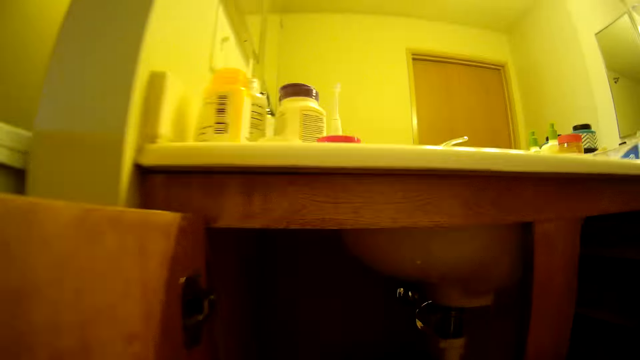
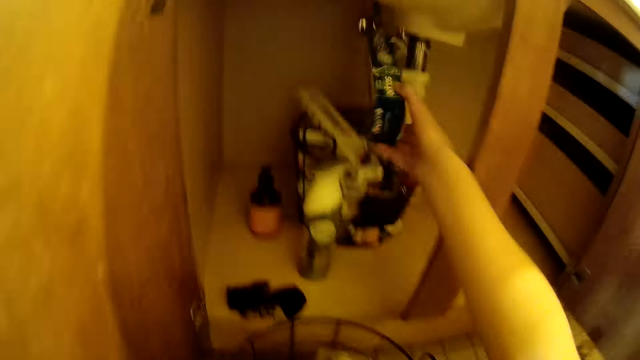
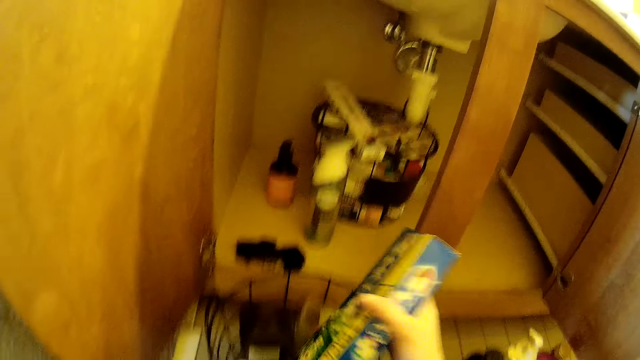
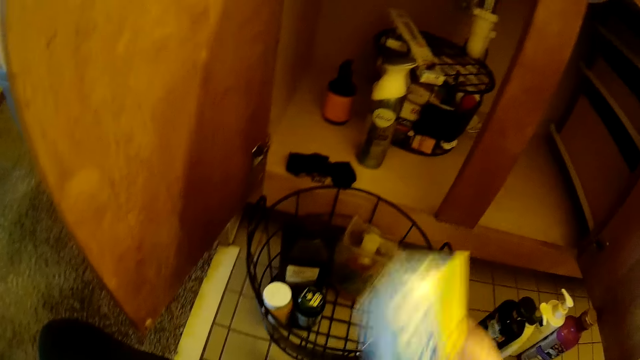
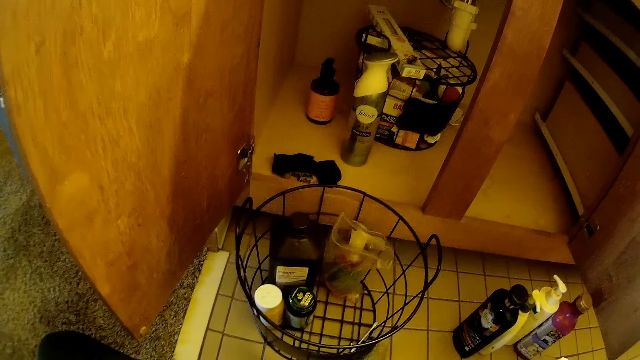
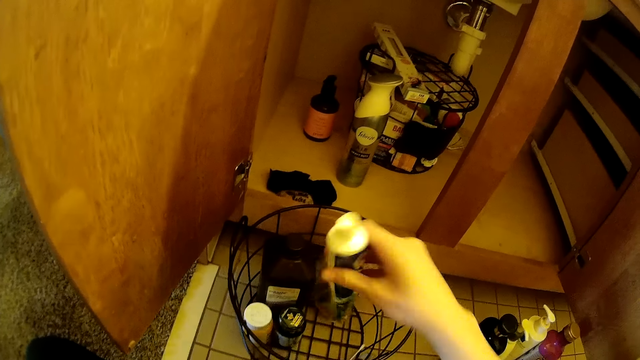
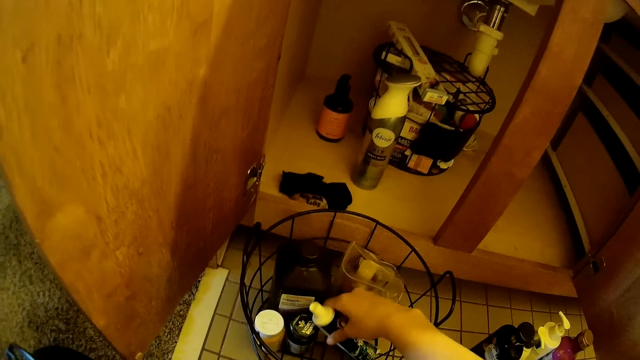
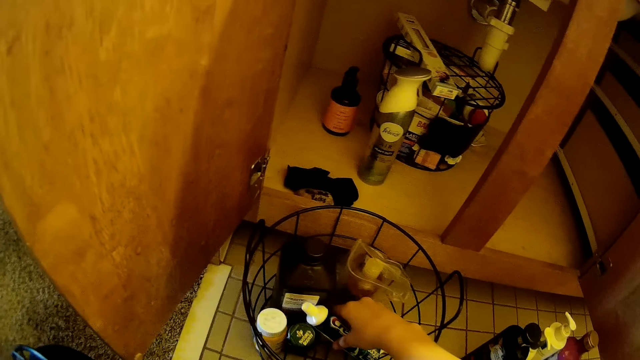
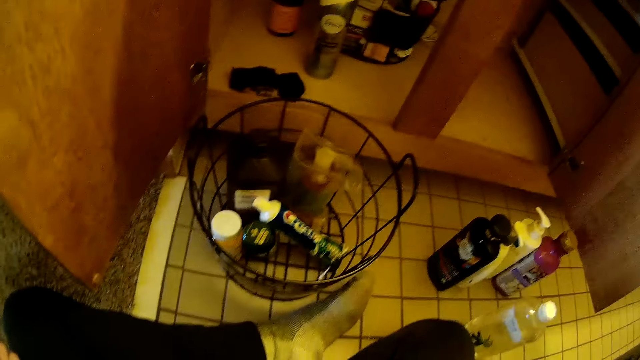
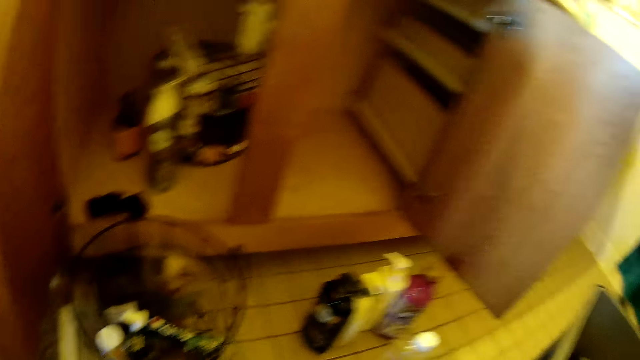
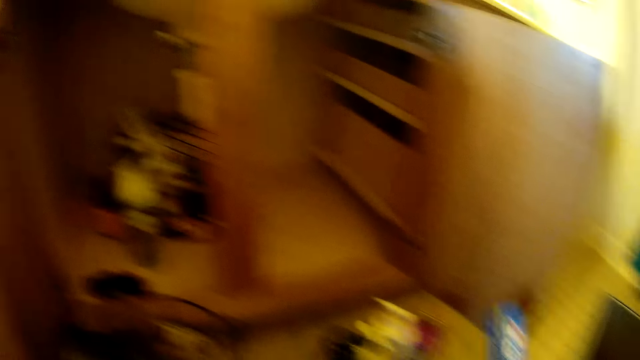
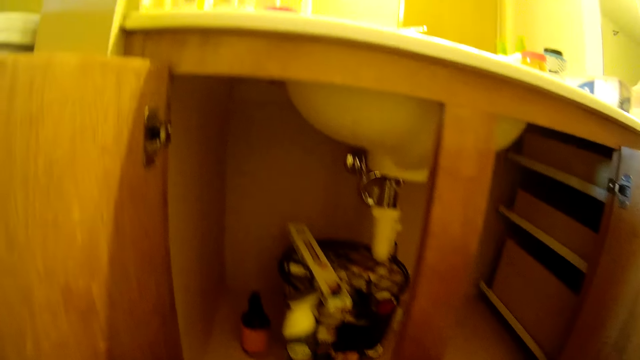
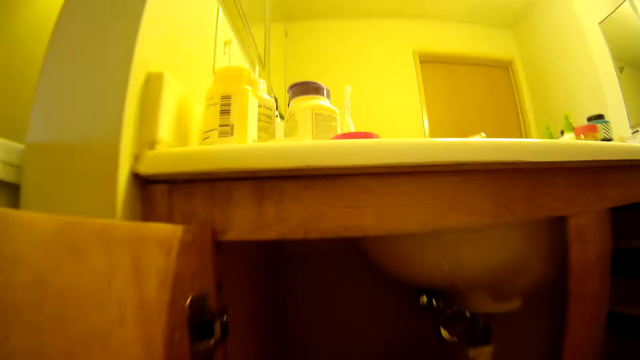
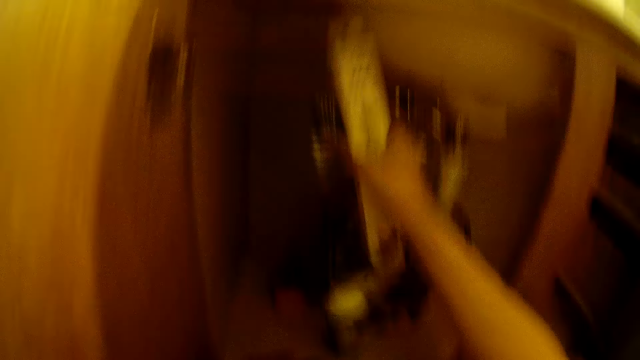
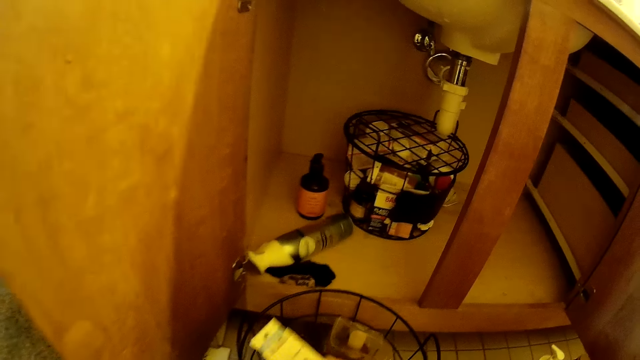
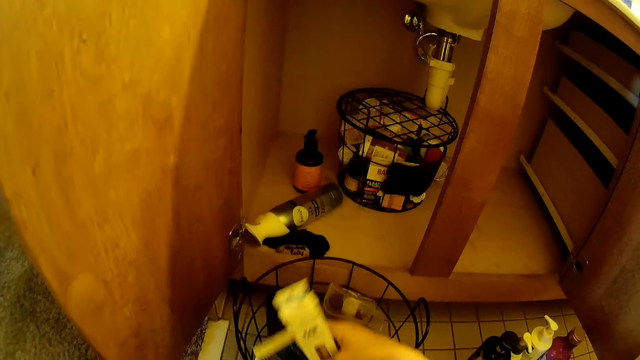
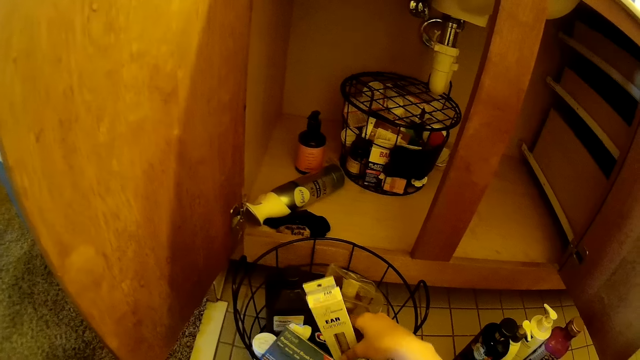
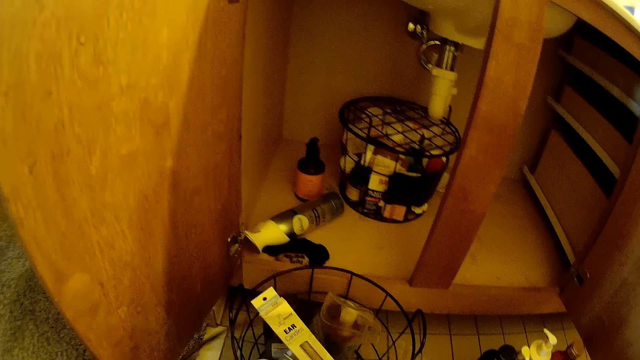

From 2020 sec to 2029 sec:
The camera wearer picks up a box of toothpaste. They remove the tube from the box. They put the tube in the basket. They put the box down on the floor. They pick up the box. They put the box in the basket.

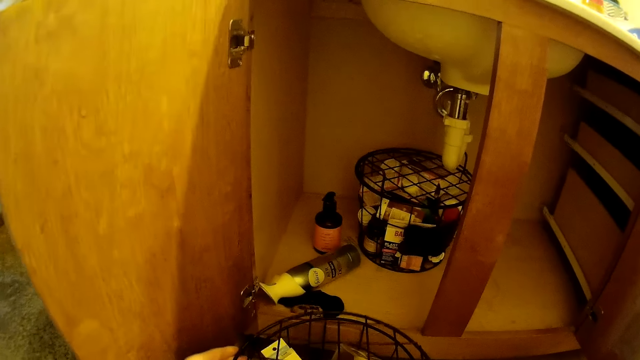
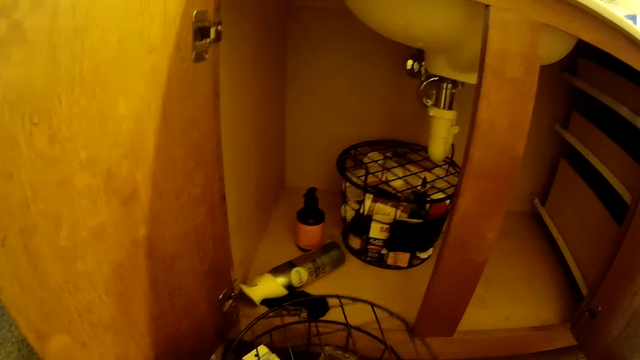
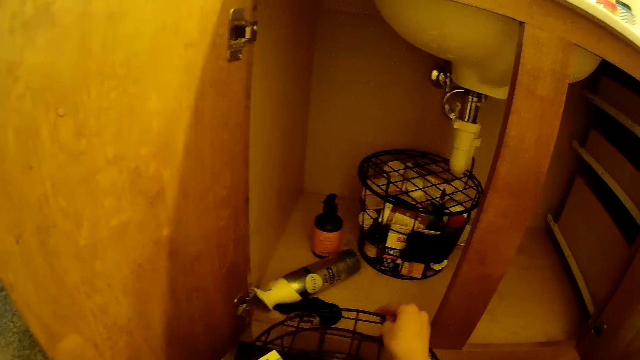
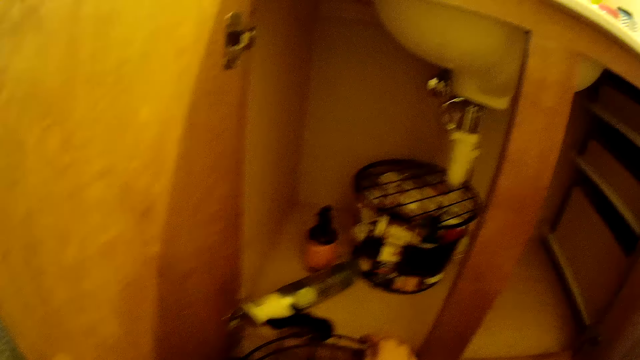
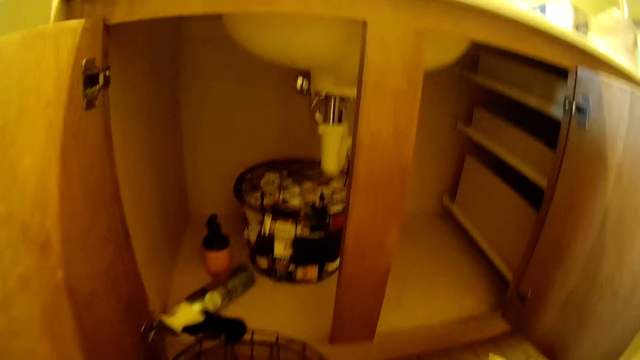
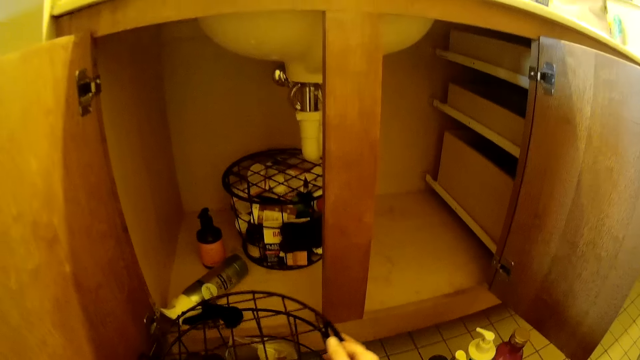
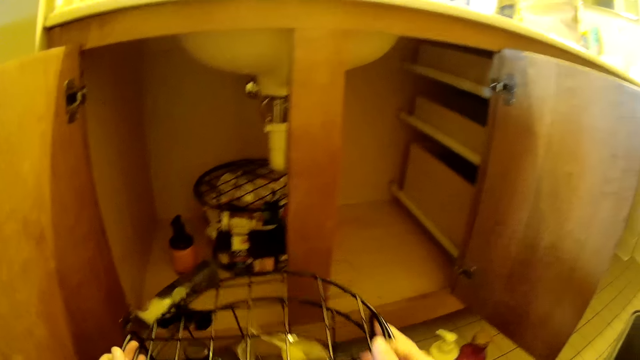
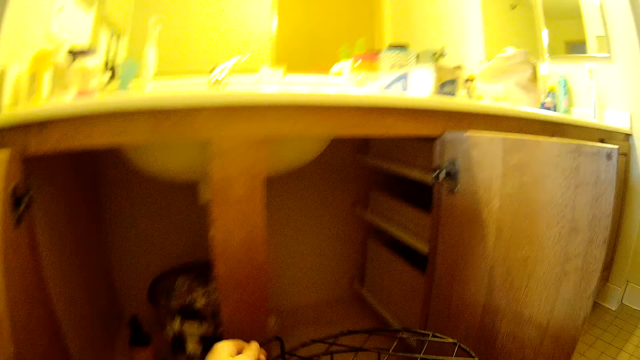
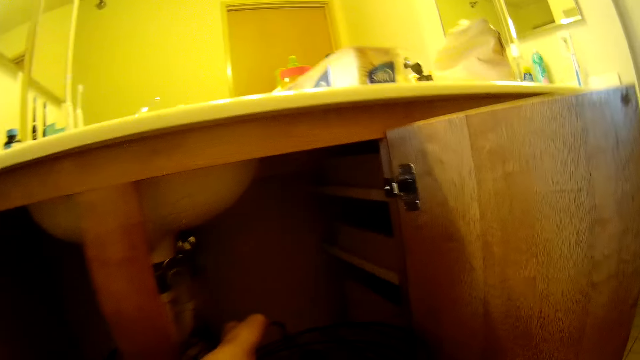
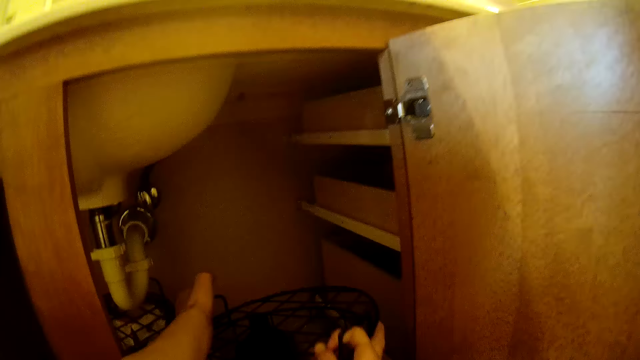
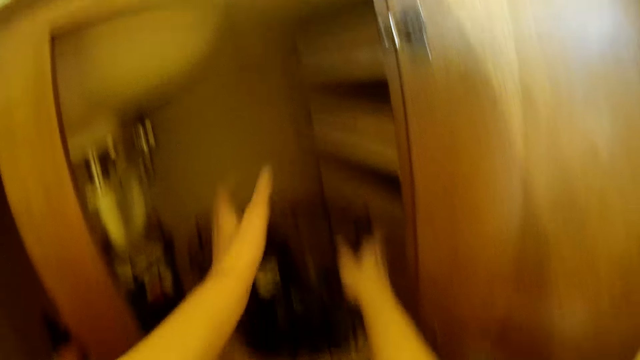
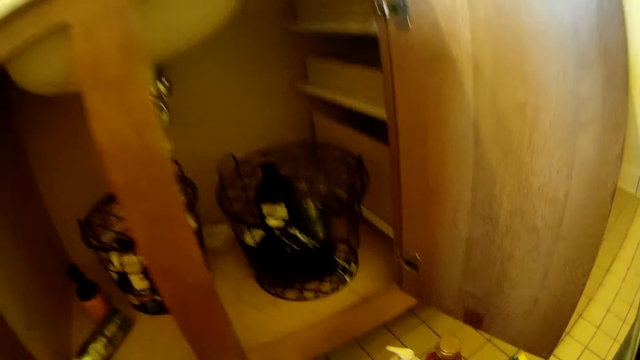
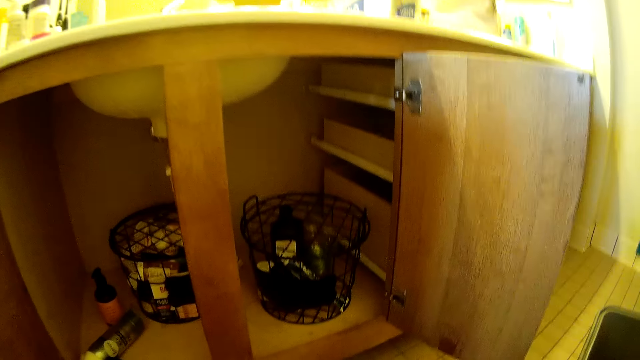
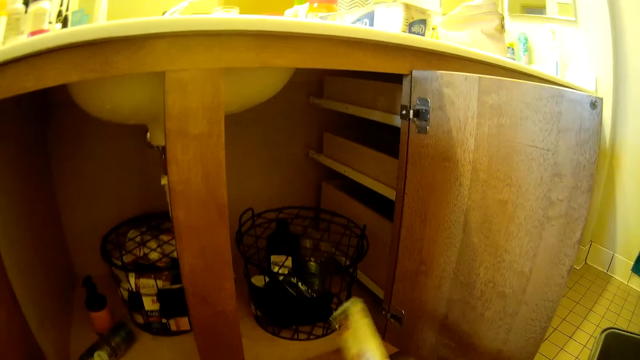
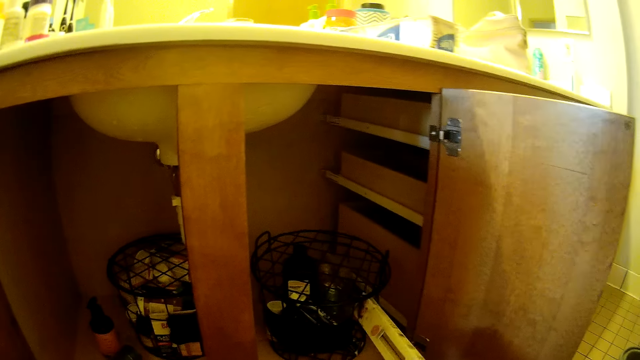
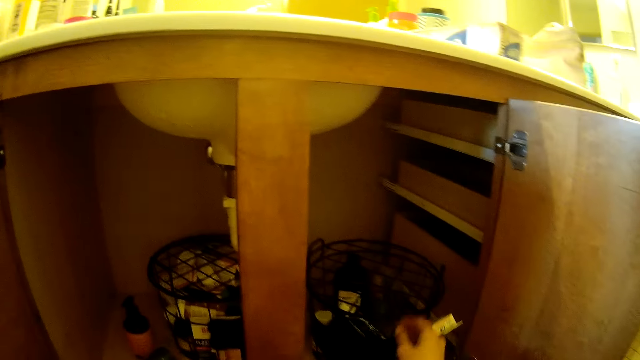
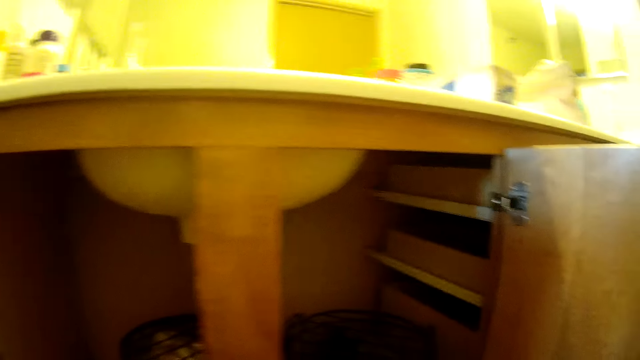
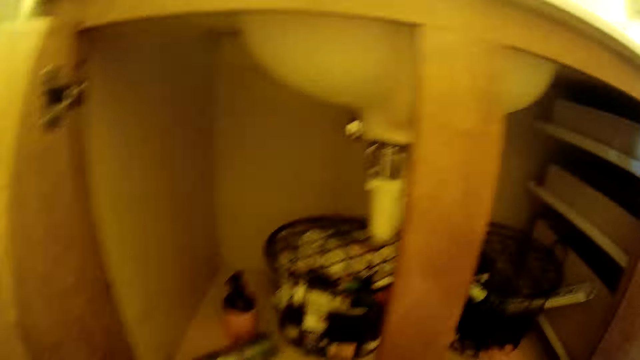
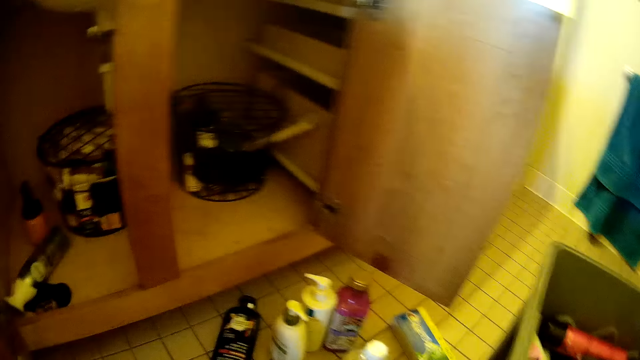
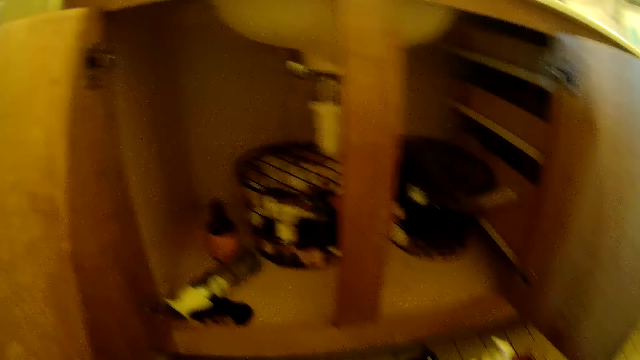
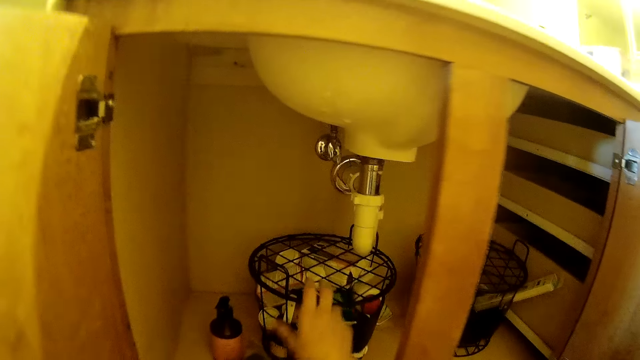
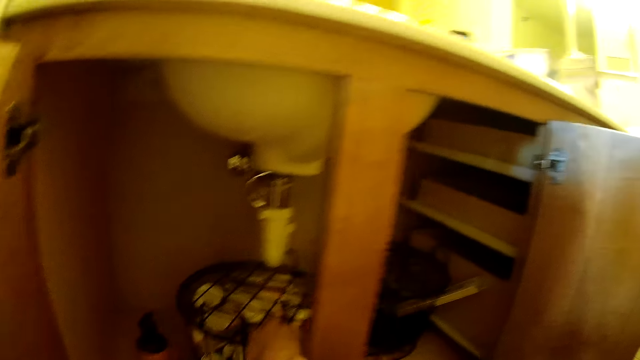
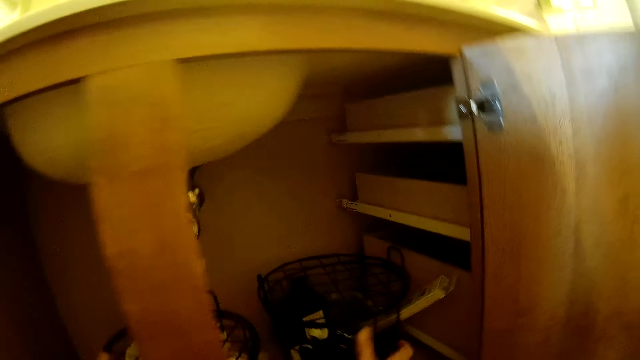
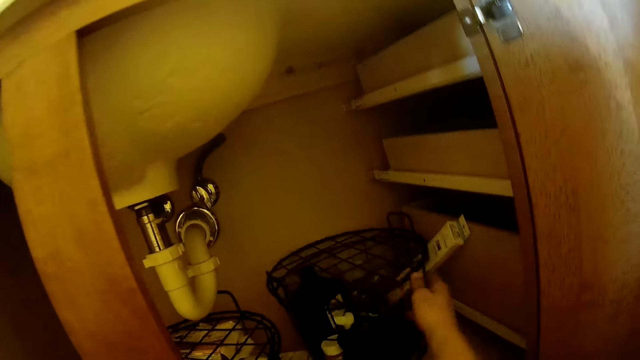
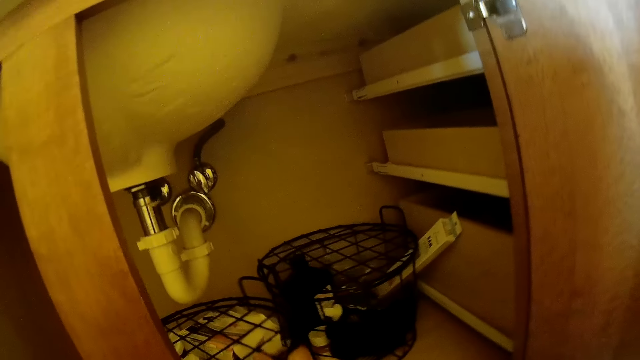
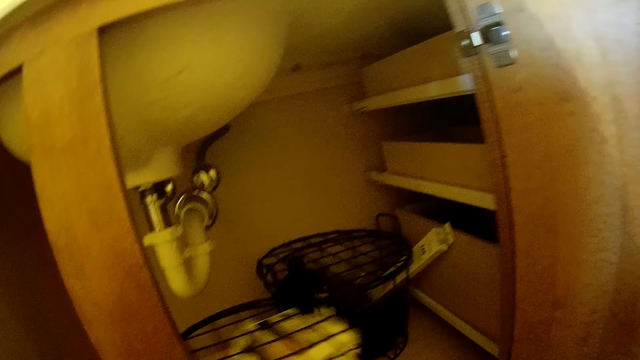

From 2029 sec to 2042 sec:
The camera wearer moves the basket lid. They rotate the container case. They lift the basket. They put the basket on the shelf in the cabinet. They pick up the box. They put the box in the basket. They look around. They move the baskets.
